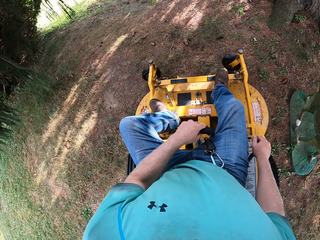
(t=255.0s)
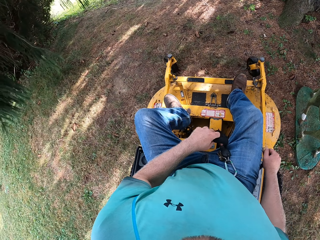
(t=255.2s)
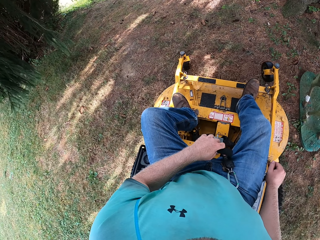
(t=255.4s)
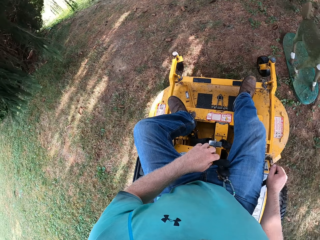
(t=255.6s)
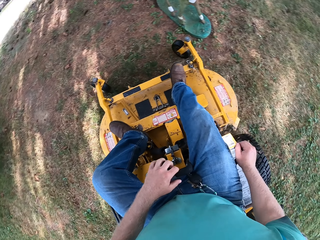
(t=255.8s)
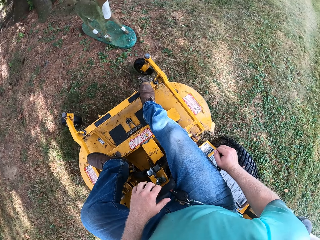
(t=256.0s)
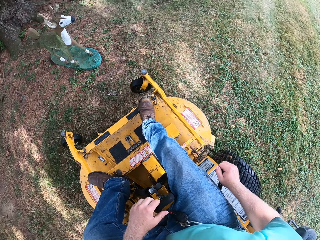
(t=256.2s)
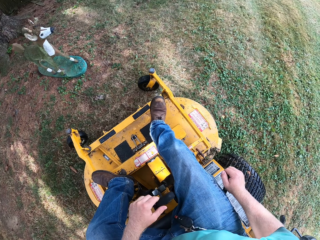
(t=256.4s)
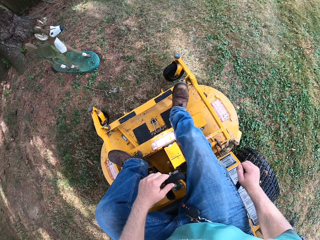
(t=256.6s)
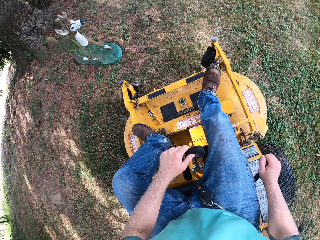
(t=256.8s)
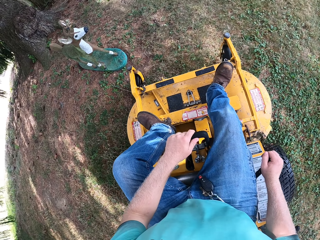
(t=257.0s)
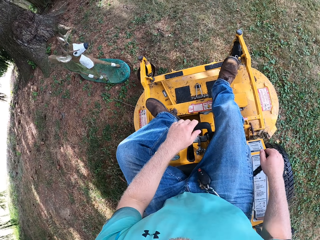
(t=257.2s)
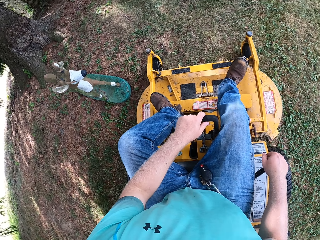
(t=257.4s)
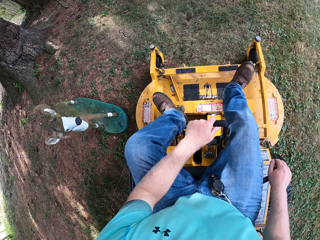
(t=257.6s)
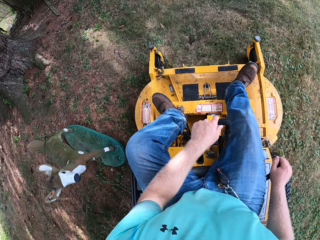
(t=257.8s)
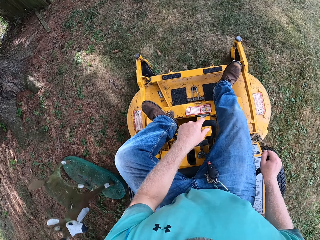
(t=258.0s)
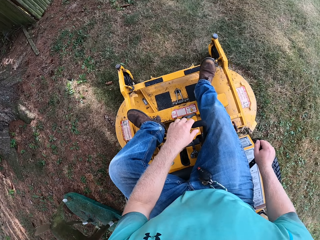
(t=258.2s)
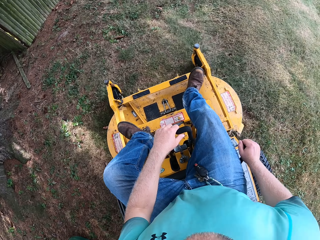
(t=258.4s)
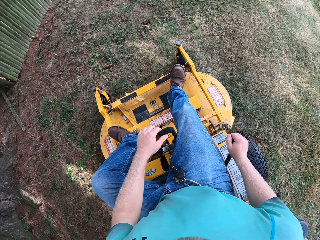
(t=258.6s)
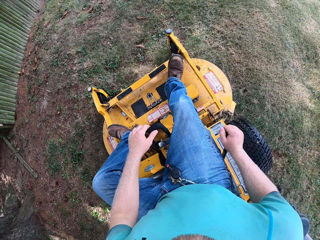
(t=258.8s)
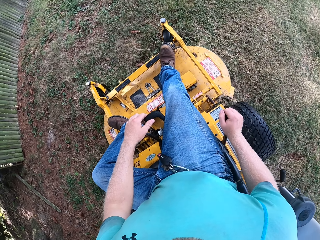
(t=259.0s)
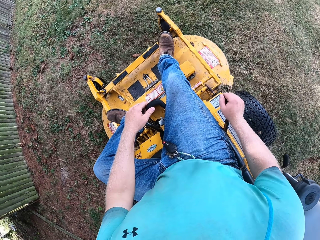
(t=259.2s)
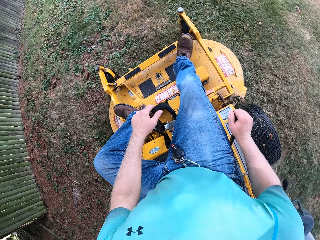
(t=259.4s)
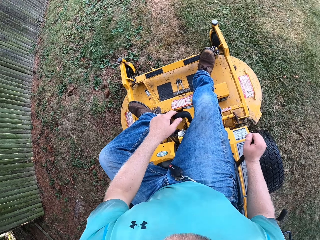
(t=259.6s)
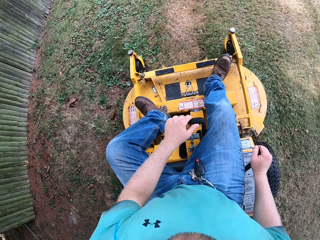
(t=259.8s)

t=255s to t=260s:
The camera wearer reverses the small tractor. They drive the small tractor.

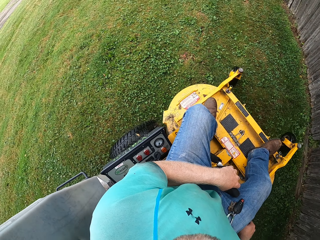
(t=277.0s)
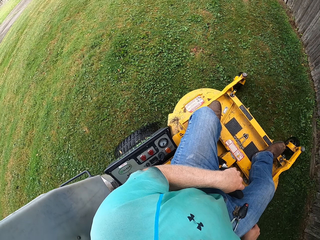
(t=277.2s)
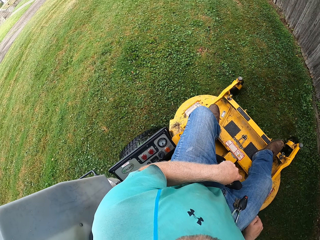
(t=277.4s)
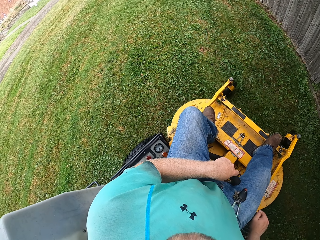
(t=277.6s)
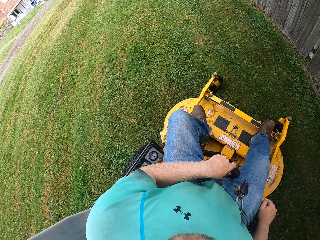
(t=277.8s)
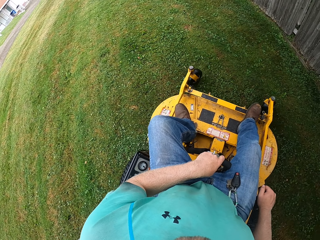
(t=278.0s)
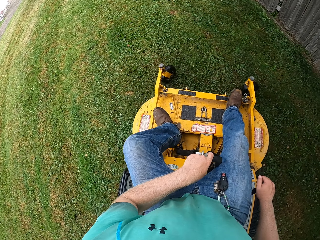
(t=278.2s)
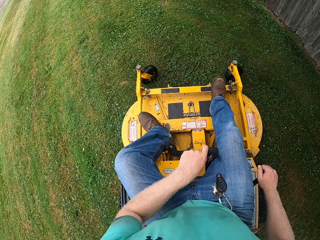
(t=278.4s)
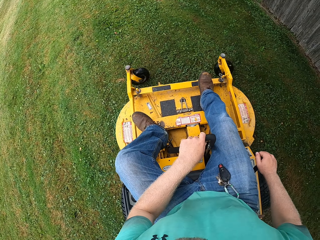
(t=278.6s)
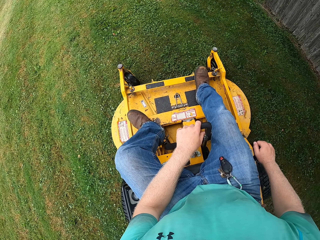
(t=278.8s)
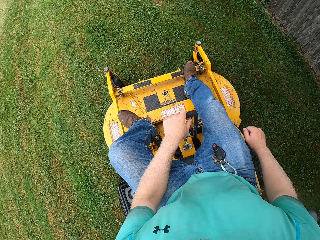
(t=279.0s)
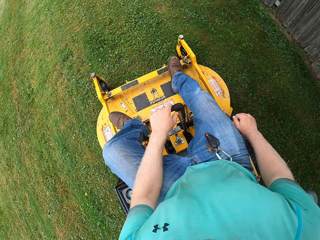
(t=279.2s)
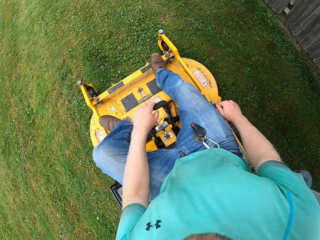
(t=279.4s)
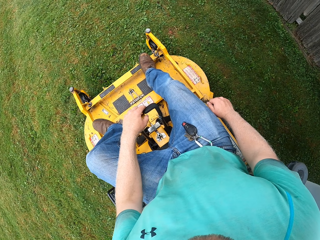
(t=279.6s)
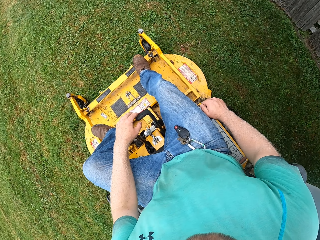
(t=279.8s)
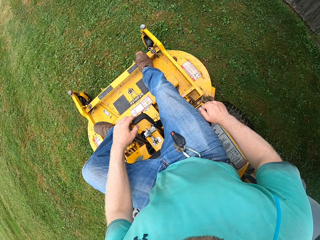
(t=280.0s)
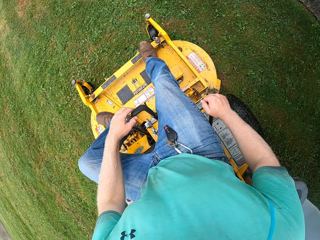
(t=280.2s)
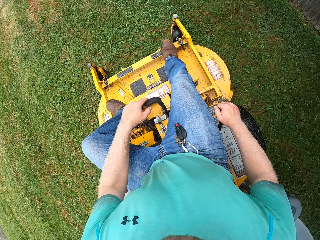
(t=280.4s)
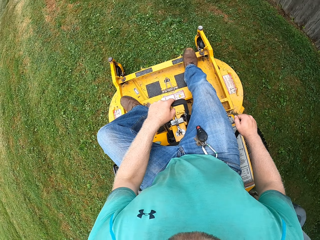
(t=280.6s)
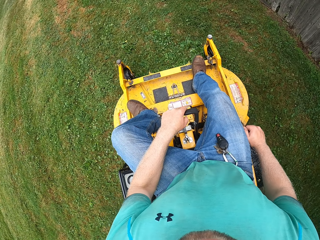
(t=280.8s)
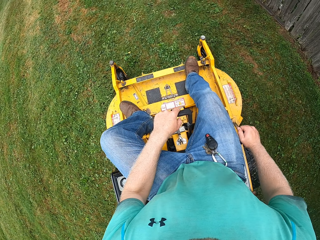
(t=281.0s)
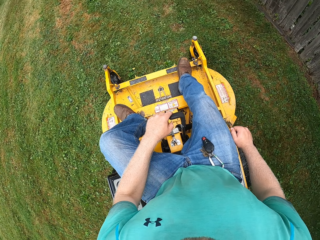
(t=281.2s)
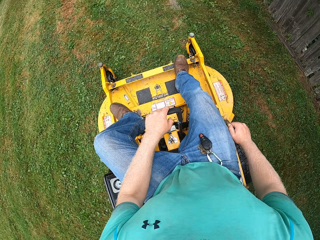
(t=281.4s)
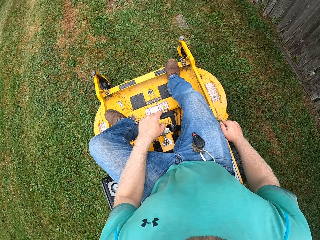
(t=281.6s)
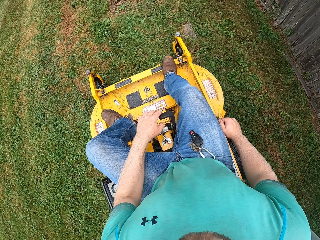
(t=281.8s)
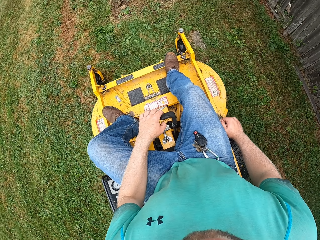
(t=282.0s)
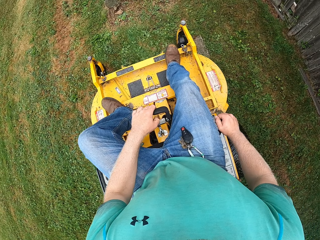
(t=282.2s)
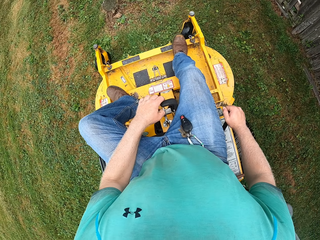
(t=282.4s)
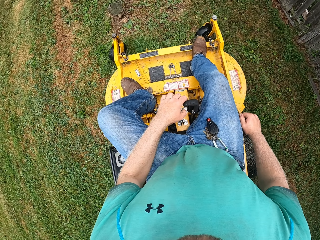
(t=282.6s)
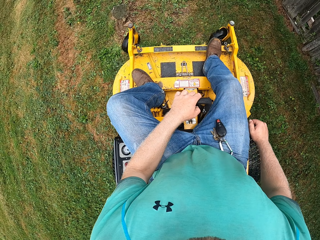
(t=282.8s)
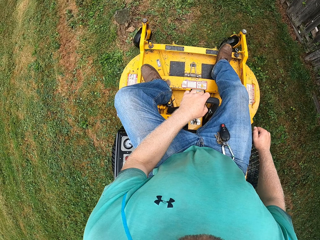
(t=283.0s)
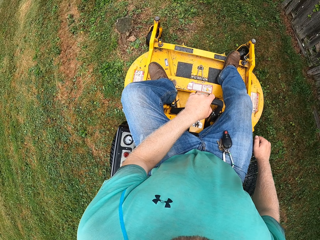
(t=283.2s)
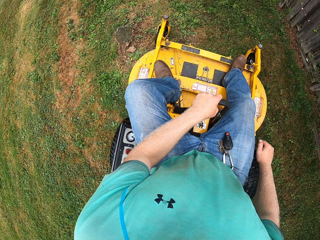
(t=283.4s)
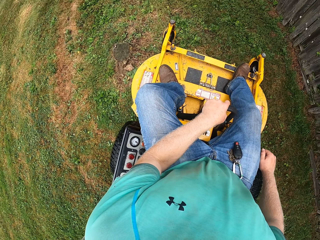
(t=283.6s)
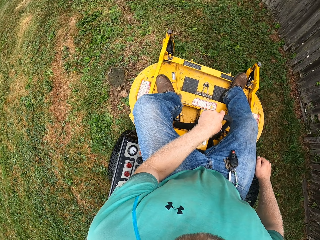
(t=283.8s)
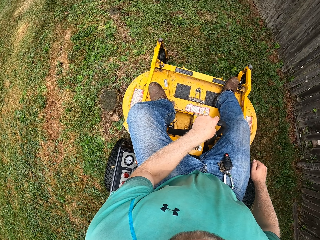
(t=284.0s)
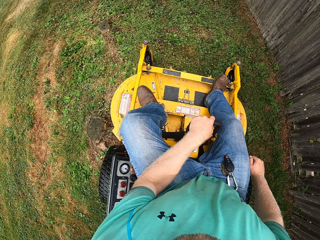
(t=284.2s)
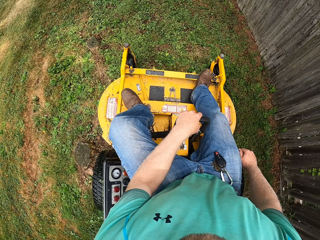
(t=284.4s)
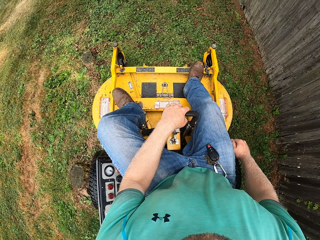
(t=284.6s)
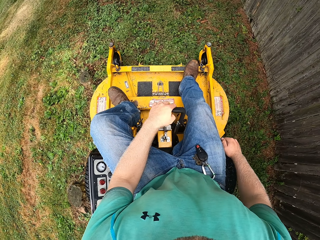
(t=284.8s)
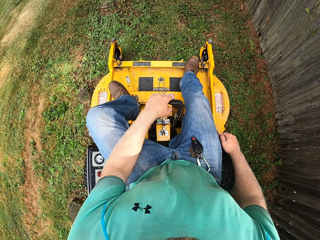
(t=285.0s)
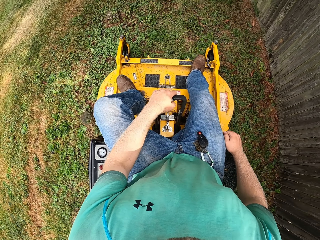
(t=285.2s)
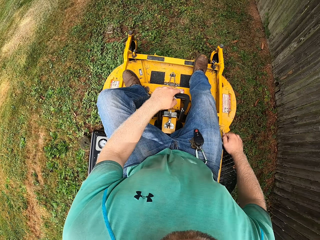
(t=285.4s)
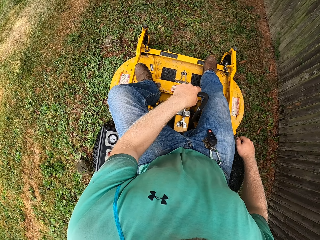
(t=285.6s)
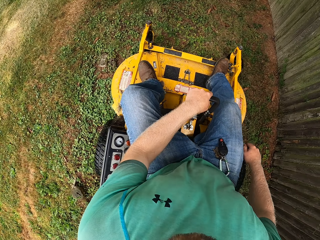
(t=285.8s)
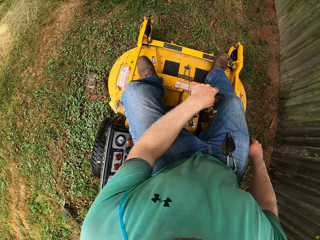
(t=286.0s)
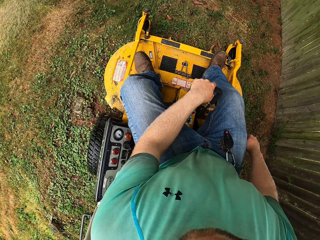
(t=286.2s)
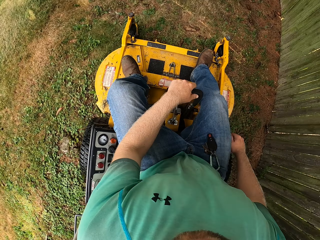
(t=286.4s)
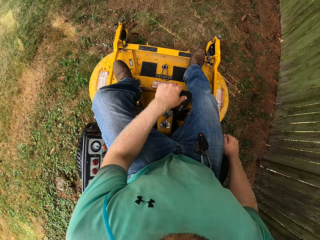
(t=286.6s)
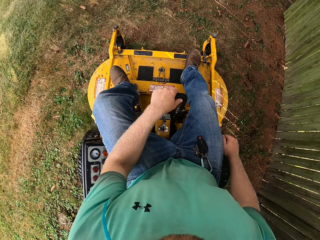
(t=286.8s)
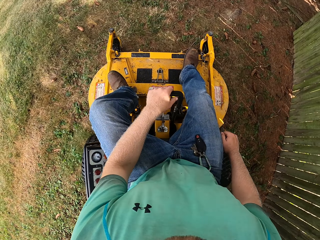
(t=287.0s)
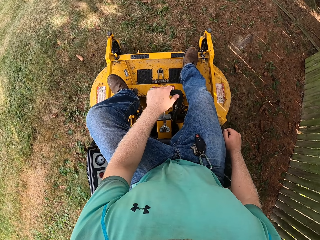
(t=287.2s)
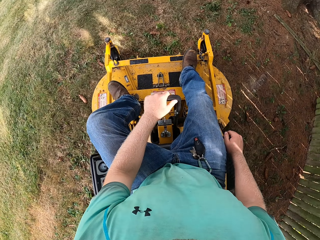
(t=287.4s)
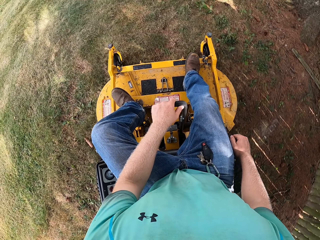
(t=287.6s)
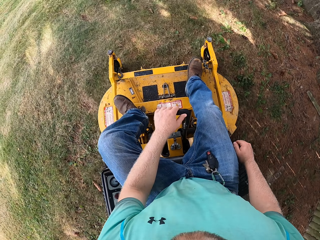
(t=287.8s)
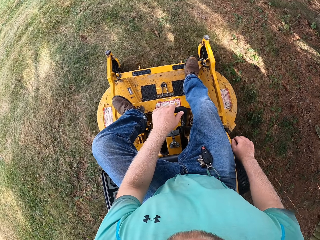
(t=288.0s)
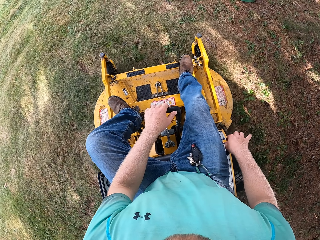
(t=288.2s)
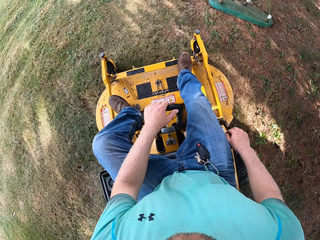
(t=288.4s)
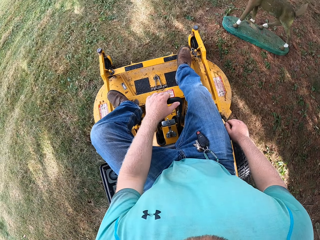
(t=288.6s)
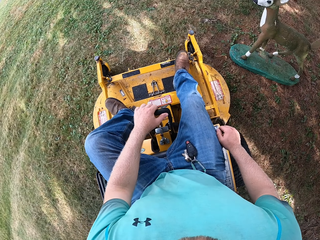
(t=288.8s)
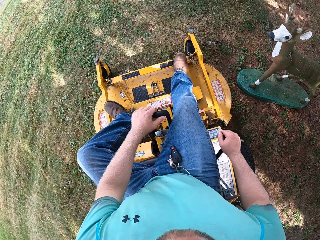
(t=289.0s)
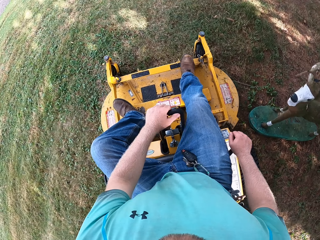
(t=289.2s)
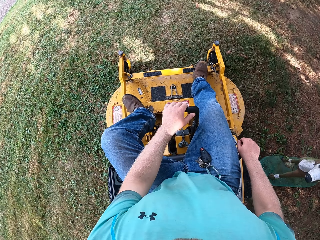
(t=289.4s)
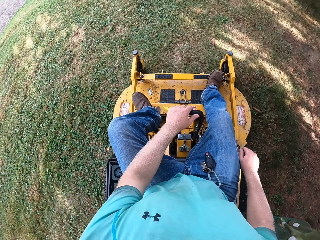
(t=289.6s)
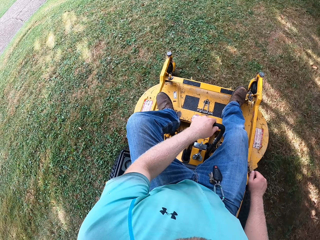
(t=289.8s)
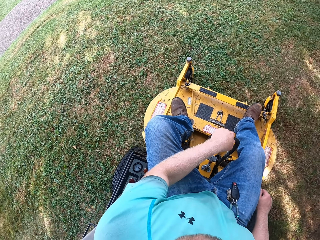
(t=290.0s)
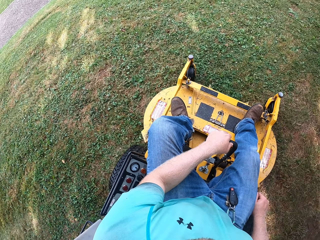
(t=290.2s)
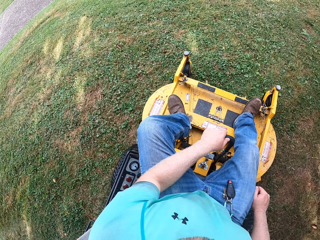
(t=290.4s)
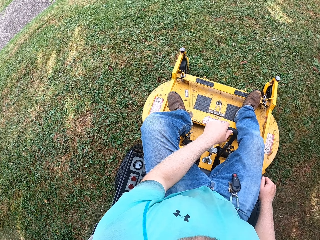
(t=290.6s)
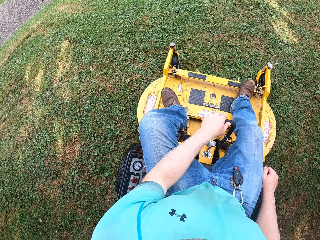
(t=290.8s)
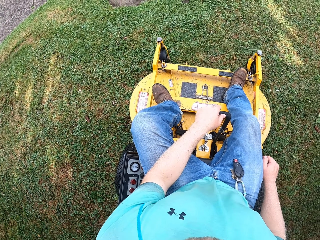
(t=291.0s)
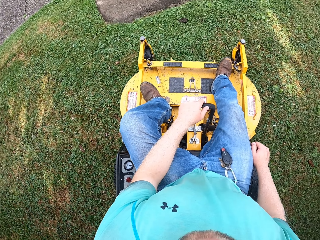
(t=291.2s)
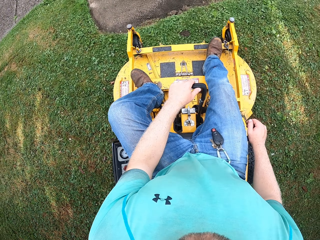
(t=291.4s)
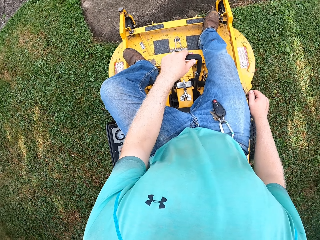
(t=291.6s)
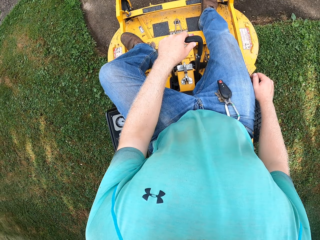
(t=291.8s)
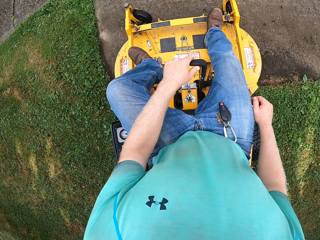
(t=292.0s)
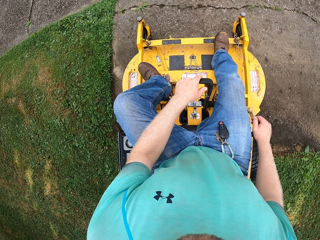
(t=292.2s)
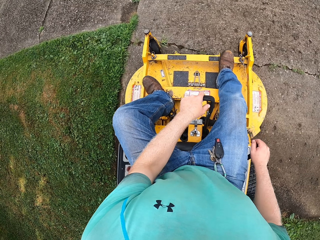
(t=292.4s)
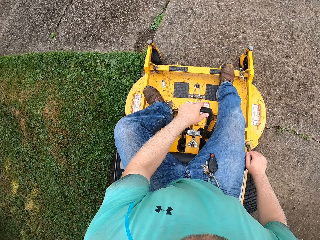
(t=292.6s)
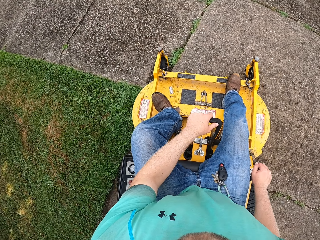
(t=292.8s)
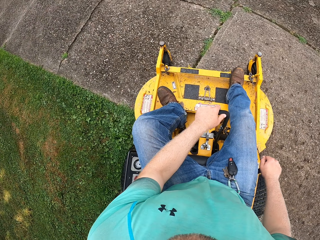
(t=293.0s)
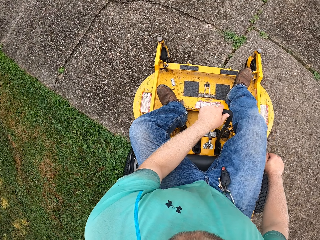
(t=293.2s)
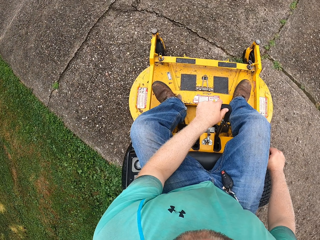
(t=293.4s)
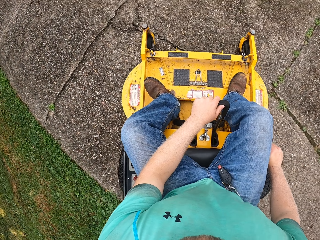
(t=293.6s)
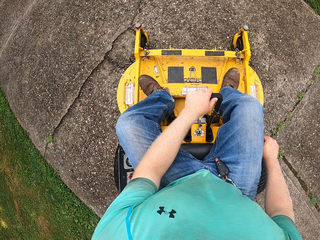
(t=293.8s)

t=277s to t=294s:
The camera wearer reverses the small tractor. They drive the small tractor.
